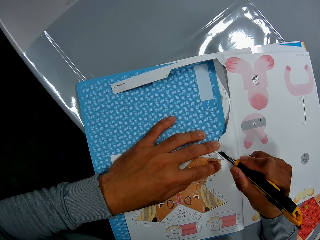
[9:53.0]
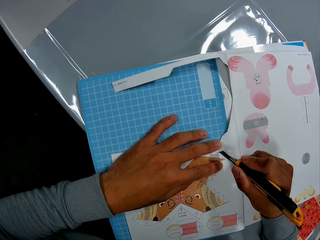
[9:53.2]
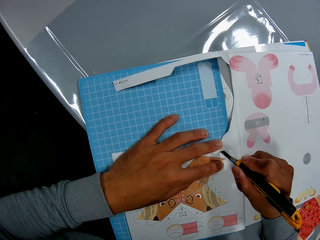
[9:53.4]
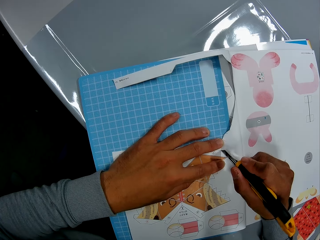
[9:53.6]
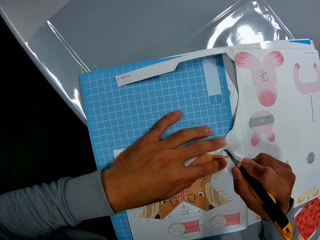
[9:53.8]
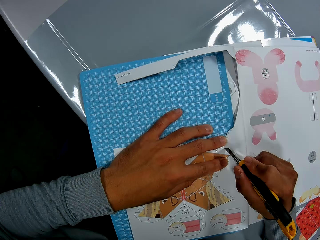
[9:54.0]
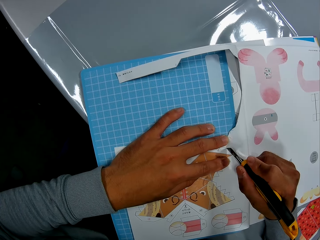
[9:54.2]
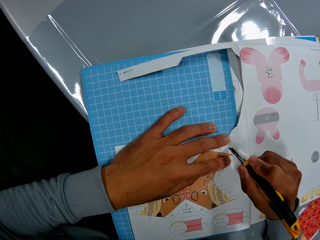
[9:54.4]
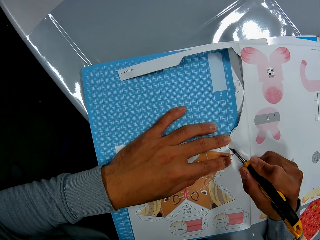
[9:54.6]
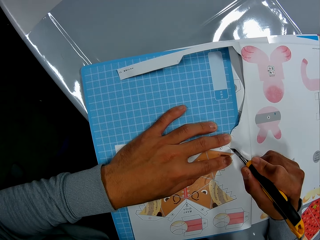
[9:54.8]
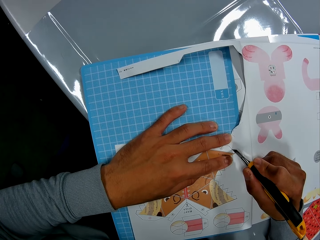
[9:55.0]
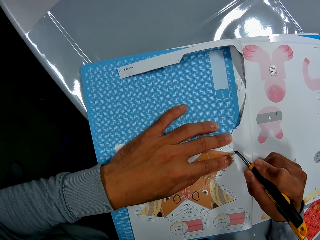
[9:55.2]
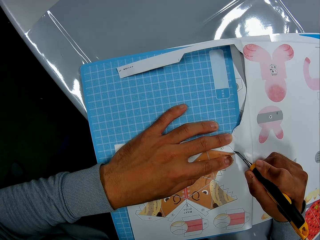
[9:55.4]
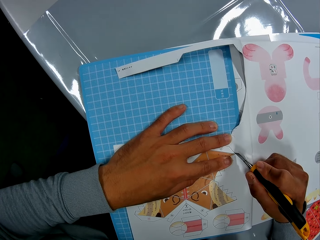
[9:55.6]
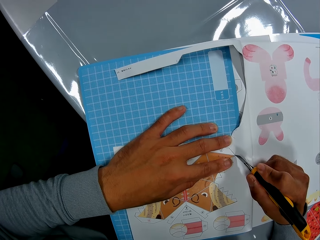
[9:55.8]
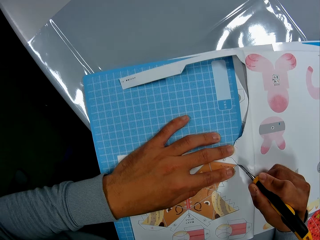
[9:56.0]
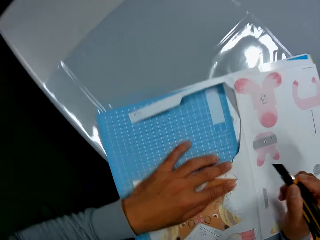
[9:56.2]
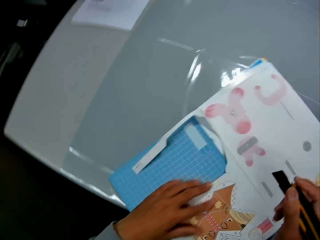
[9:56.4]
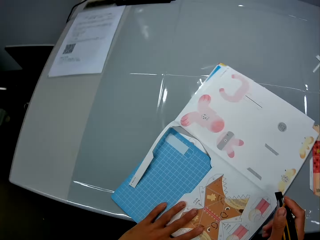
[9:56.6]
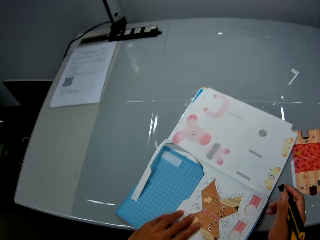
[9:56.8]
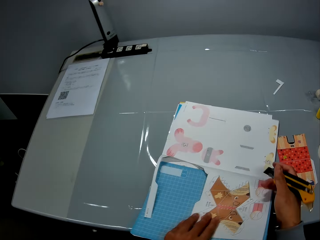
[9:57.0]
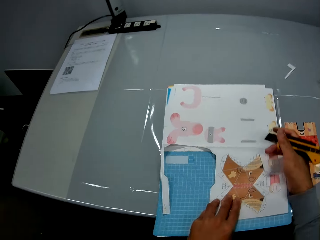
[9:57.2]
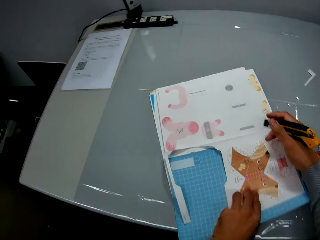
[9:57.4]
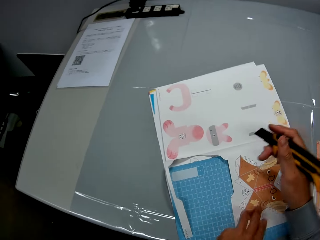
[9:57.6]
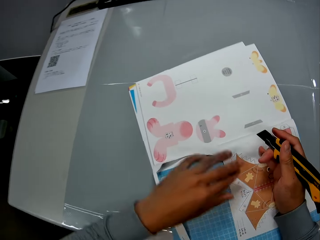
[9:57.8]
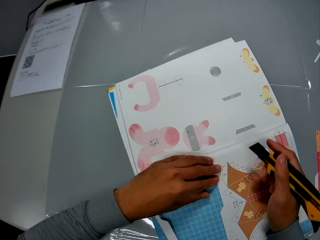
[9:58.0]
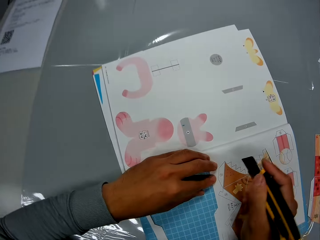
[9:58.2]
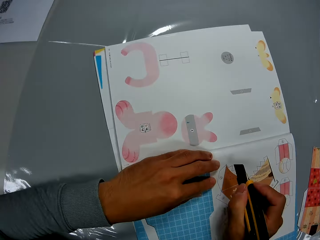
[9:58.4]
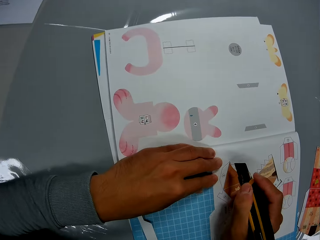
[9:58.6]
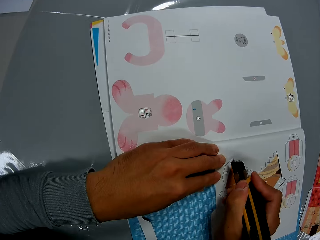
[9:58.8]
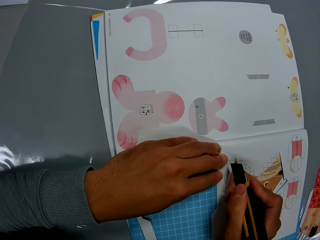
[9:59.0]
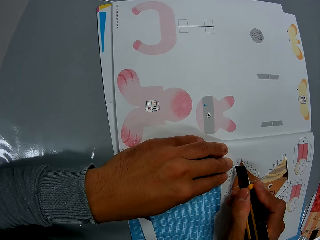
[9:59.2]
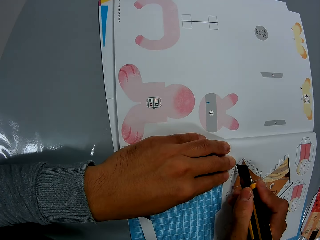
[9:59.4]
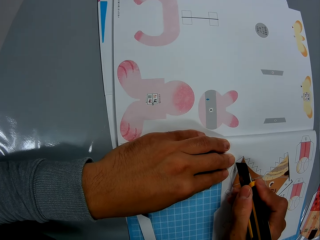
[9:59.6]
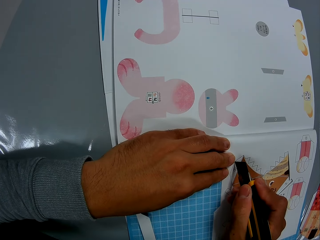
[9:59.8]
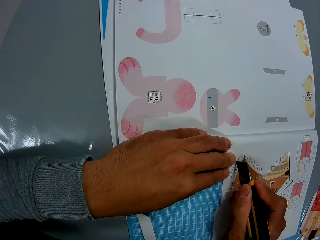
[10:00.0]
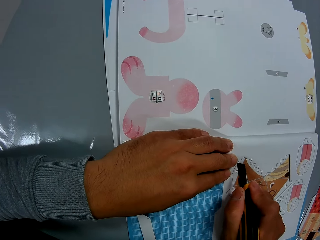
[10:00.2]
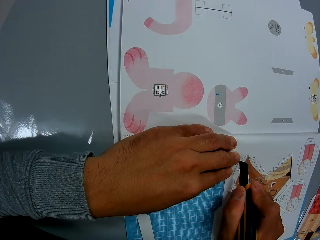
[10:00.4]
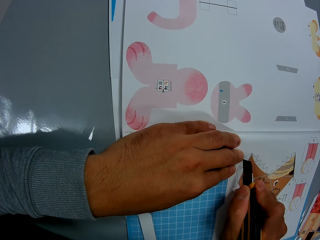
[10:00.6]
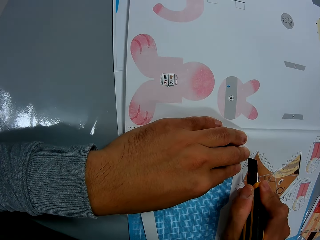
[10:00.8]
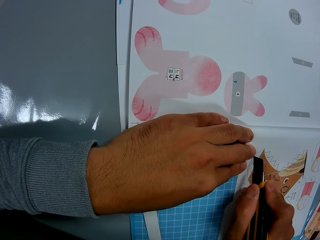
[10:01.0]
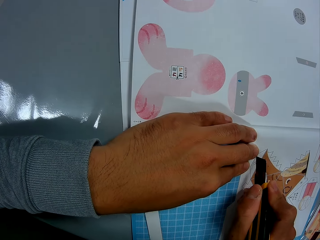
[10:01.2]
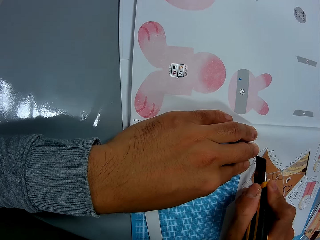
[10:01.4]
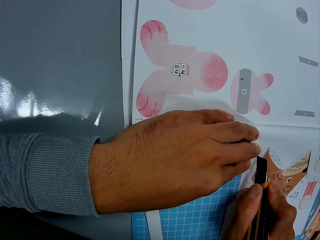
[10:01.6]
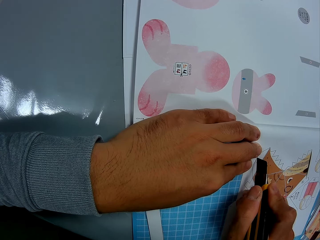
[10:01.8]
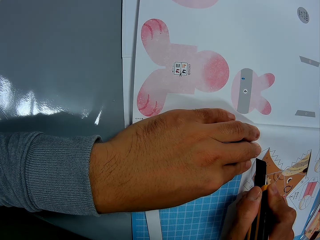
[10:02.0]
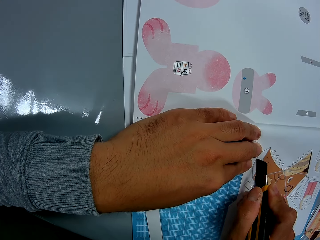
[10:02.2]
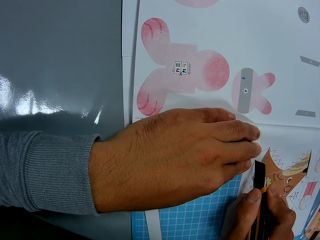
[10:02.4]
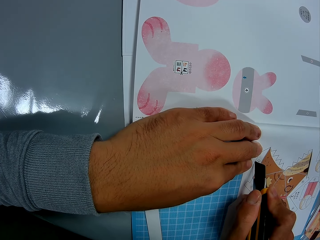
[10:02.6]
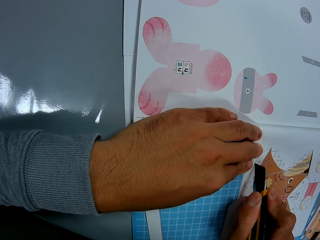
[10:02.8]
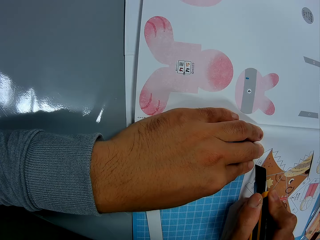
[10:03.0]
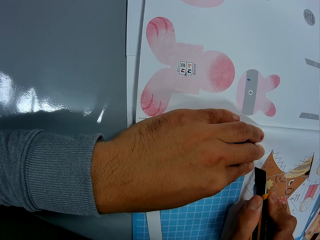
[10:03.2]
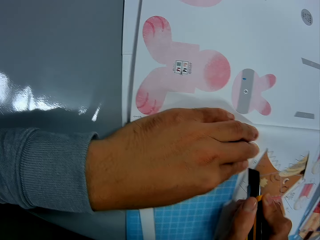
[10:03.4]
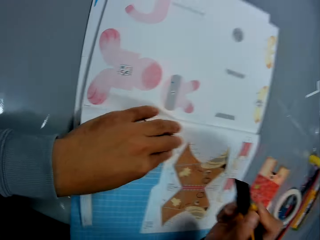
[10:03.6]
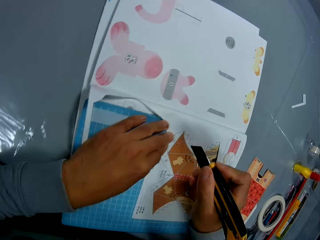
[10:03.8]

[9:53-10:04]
The camera wearer adjusts the craft book with his hands. He cuts through the leaf of the craft book with the utility knife in his right hand.

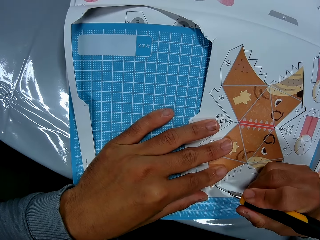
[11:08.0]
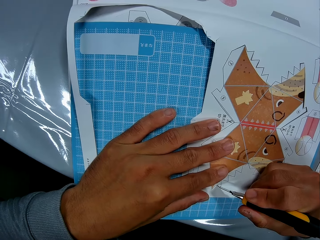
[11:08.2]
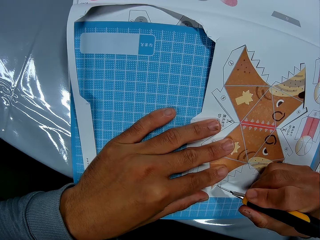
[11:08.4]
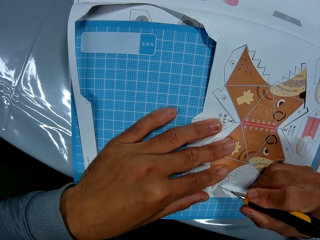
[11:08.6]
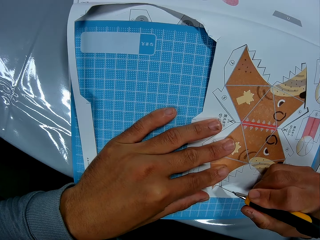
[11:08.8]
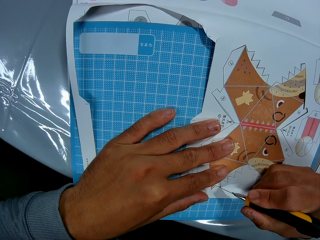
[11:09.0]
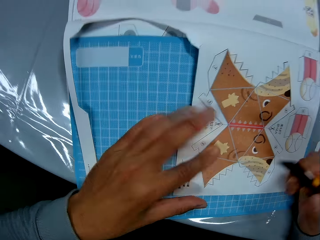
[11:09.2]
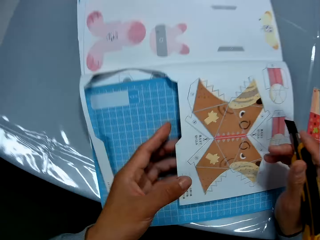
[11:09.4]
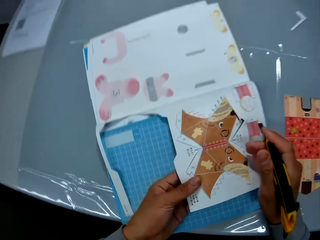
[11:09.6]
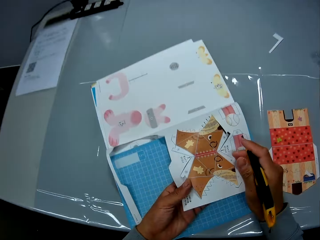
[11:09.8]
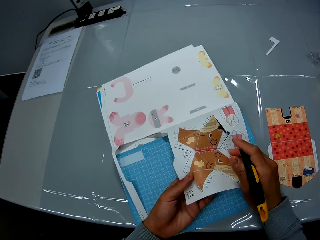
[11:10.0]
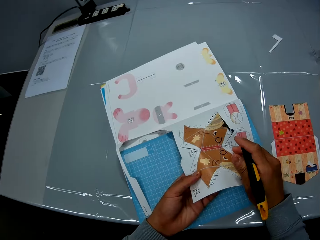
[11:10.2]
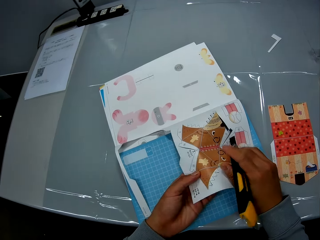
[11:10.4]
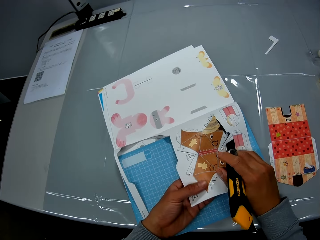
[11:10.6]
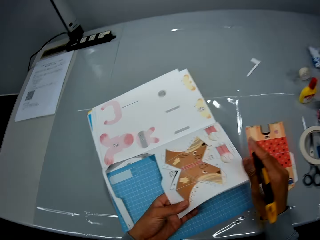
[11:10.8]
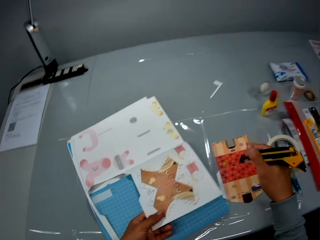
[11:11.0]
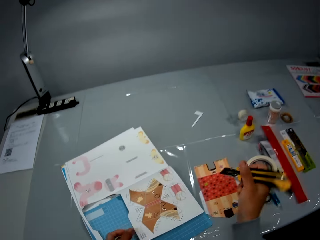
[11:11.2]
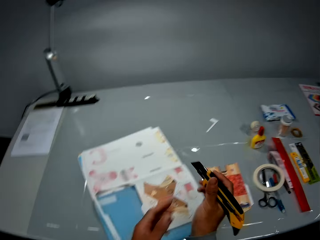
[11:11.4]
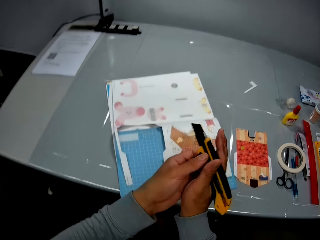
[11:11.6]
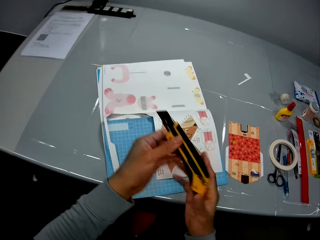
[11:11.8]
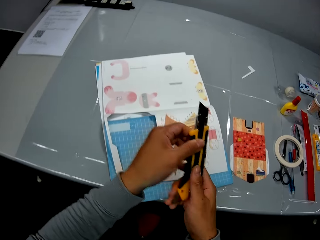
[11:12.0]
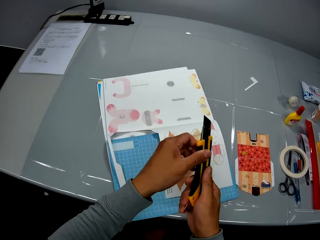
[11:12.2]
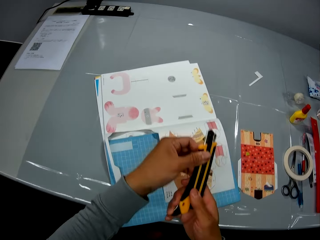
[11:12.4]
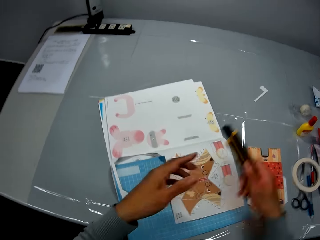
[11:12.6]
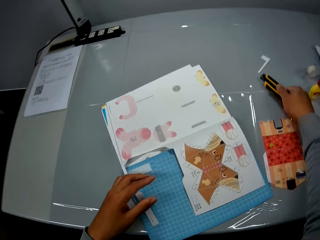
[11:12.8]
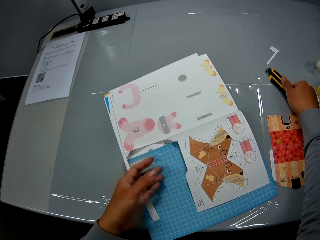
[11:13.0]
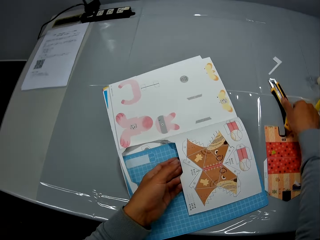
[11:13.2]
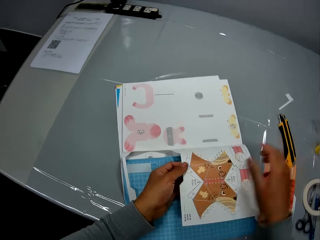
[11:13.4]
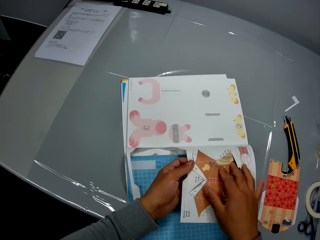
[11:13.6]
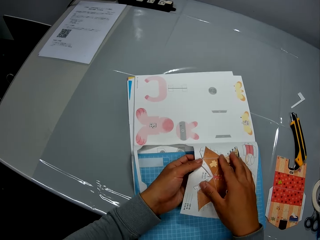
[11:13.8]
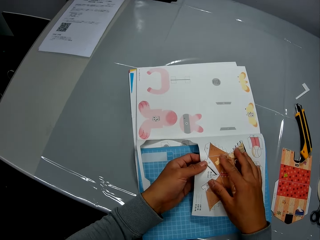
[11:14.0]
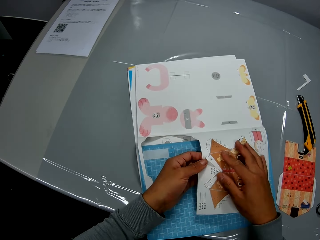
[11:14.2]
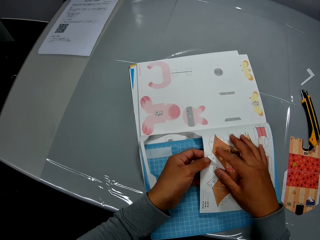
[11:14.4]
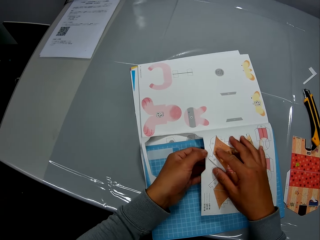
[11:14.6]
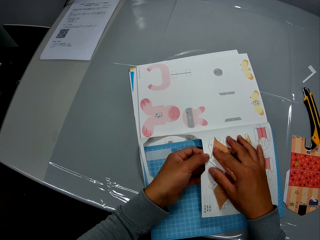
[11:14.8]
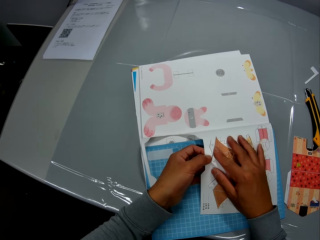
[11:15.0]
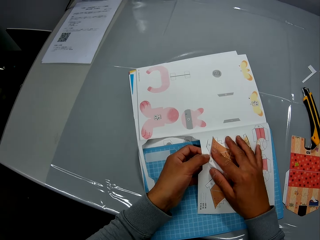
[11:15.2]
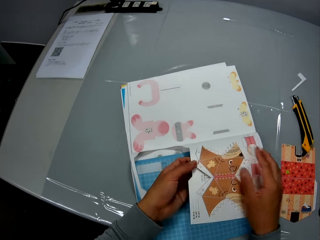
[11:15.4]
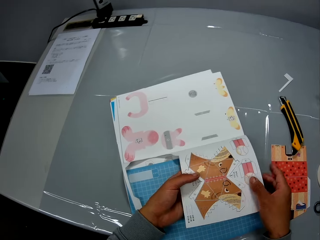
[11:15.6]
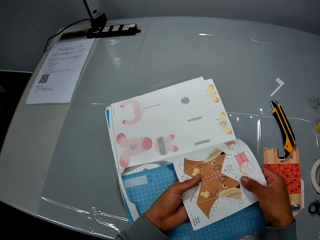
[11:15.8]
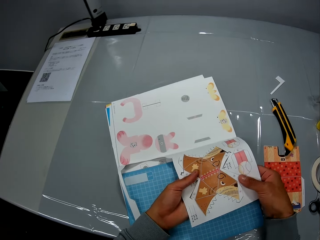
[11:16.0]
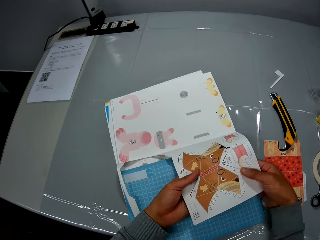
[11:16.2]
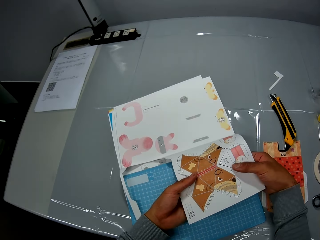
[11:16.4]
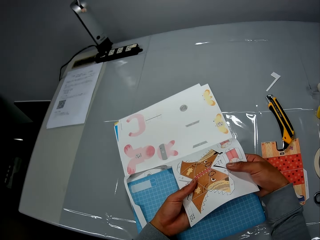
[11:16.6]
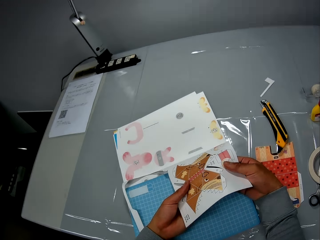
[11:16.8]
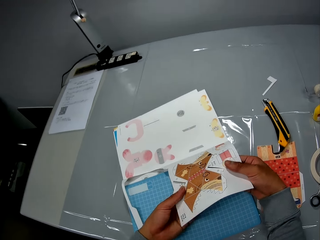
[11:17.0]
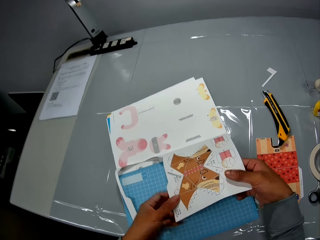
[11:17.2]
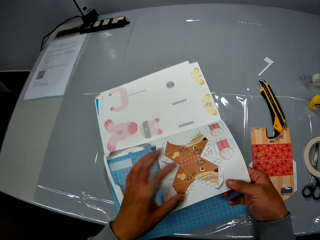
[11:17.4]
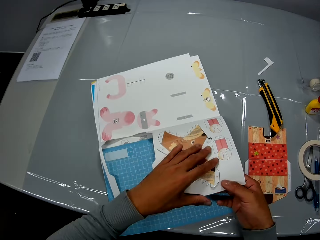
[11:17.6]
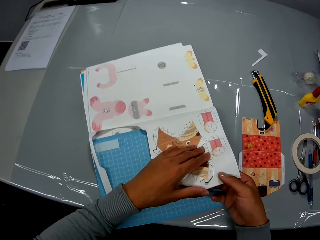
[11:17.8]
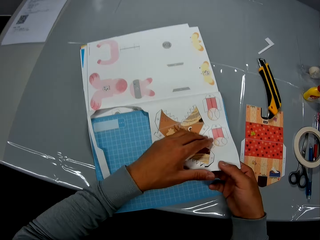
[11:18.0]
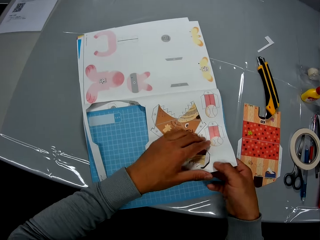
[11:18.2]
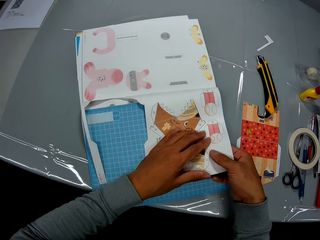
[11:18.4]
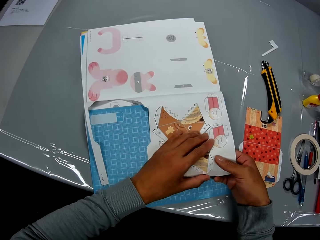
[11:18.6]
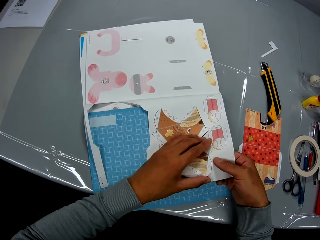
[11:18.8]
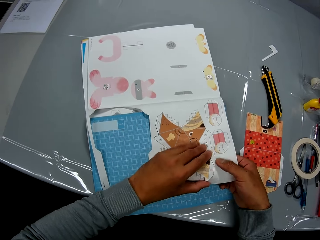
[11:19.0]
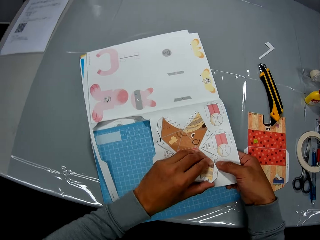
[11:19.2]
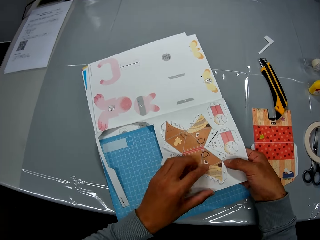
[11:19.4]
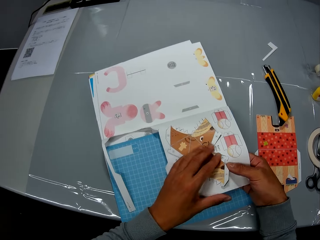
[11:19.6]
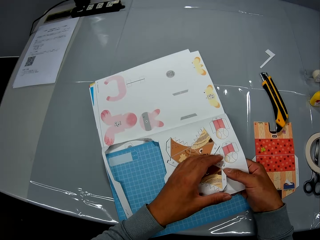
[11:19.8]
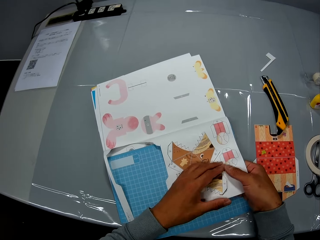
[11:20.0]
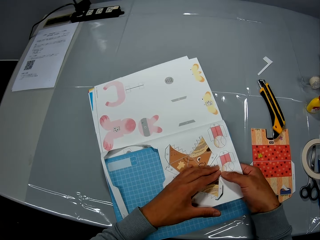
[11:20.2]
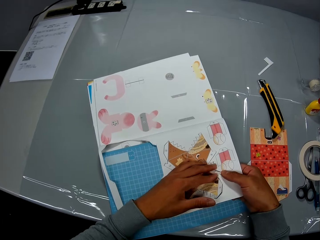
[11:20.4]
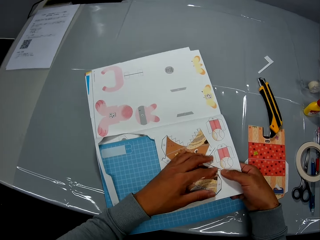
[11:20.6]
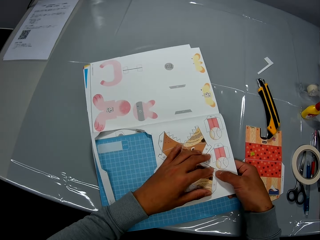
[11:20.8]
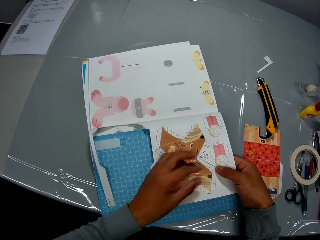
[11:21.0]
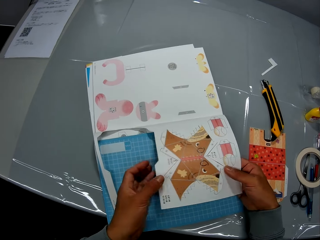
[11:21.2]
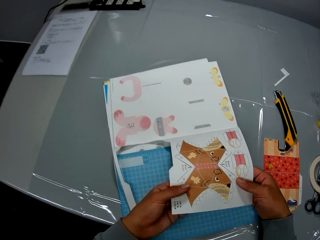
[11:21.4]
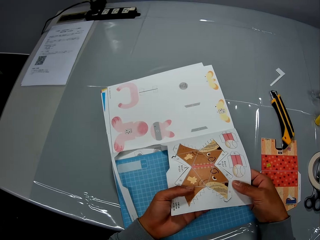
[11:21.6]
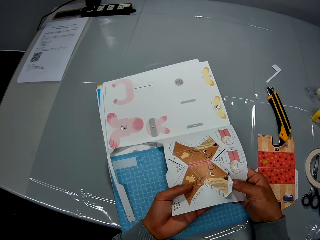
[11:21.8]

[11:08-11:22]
The camera wearer holds the decoration. He adjusts the leaf of the craft book with his left hand. He adjusts the utility knife with his hands. He holds the utility knife. He drops the utility knife on the table with his right hand. He detaches the cut out craft from the craft book with his hands.
